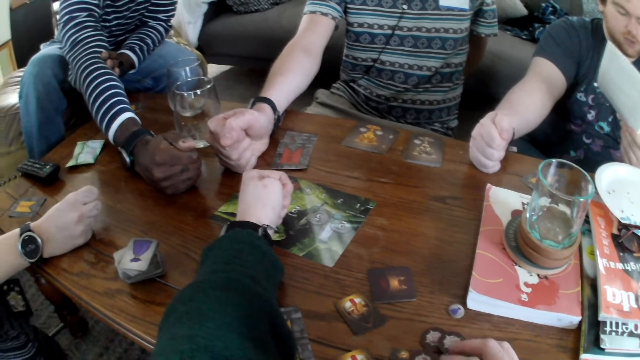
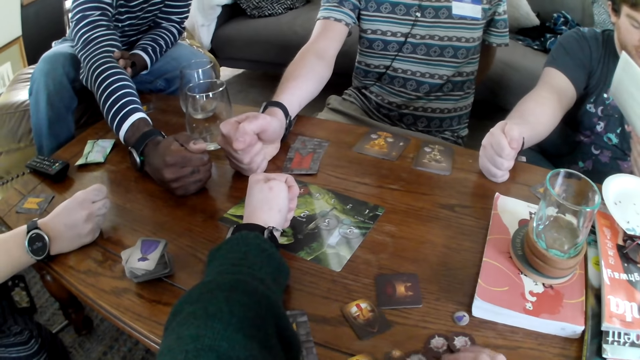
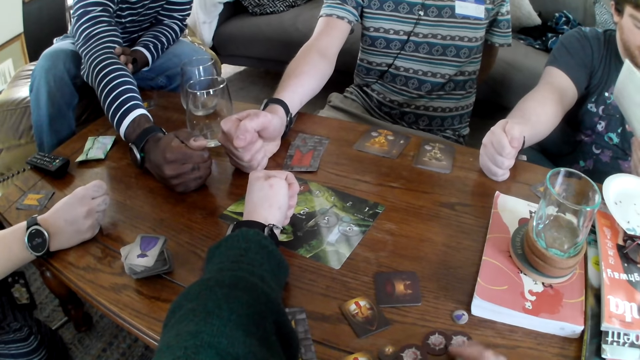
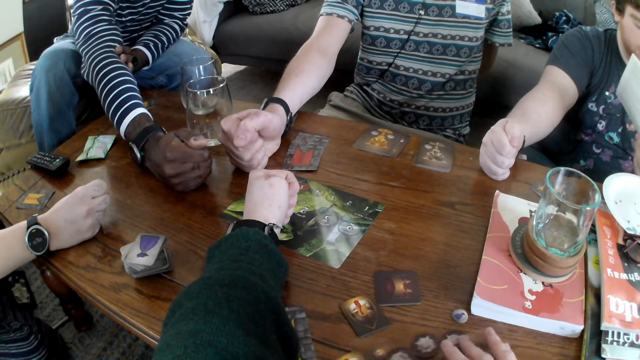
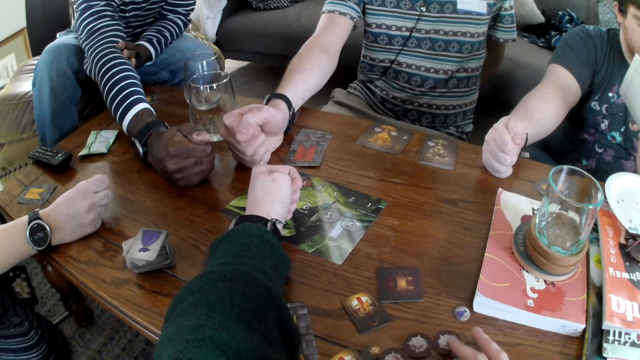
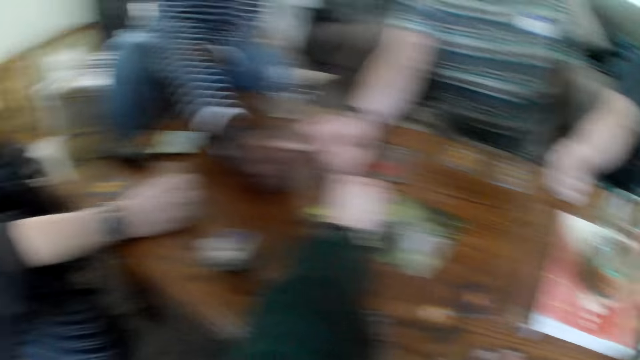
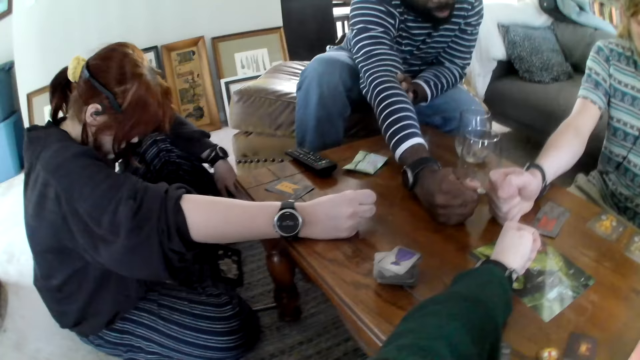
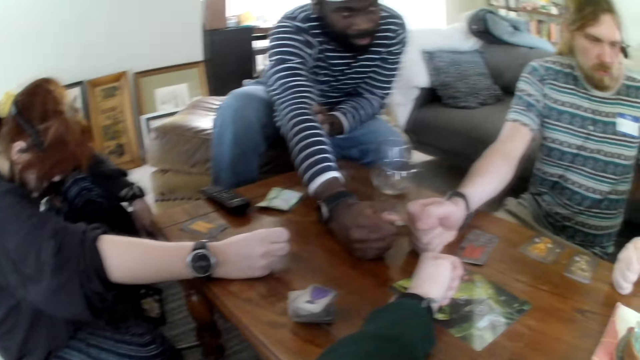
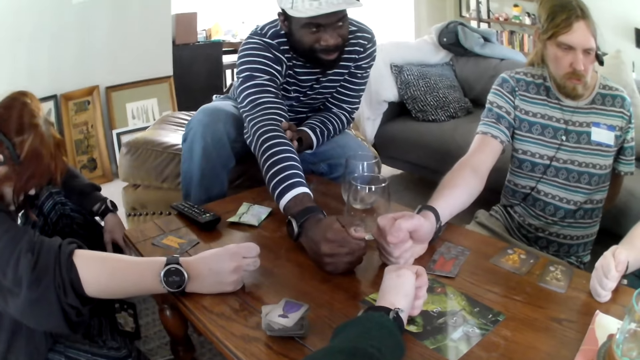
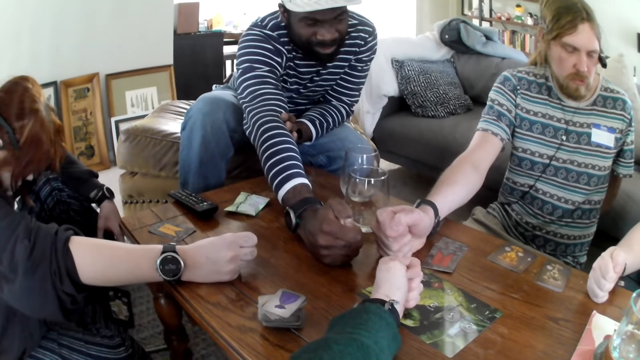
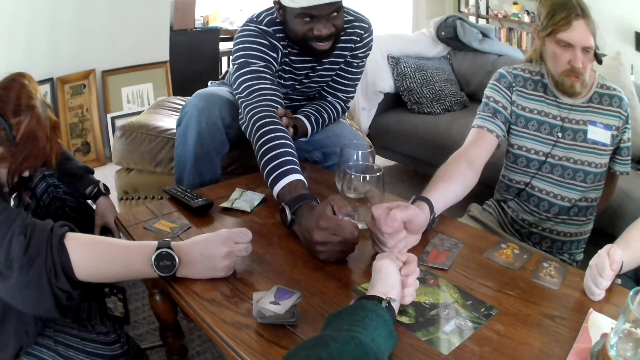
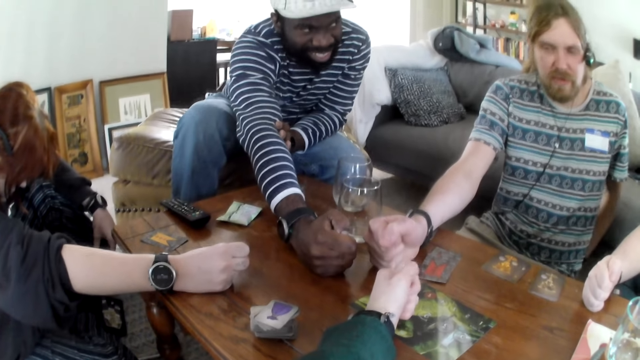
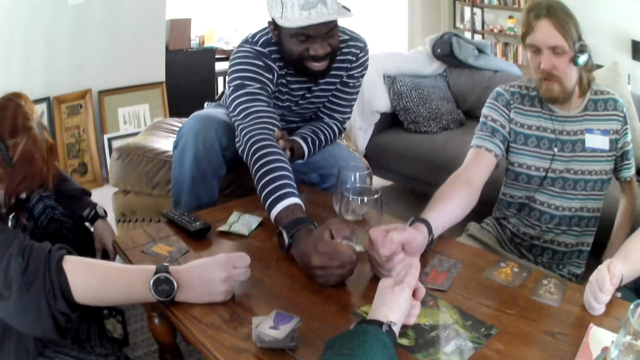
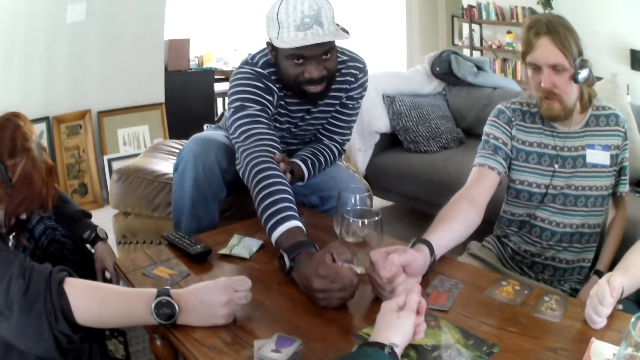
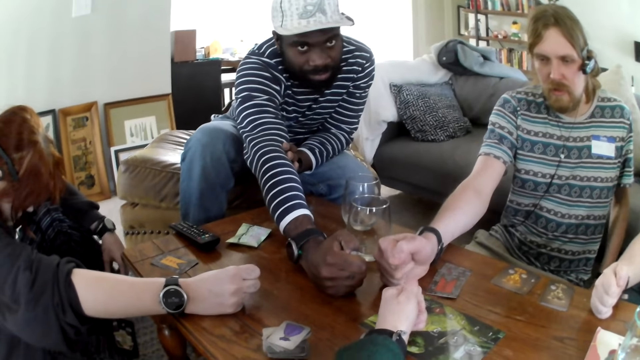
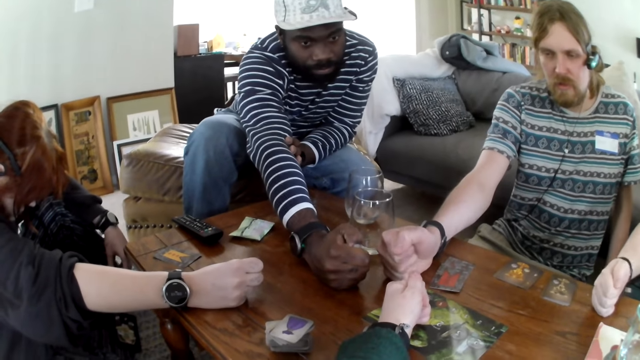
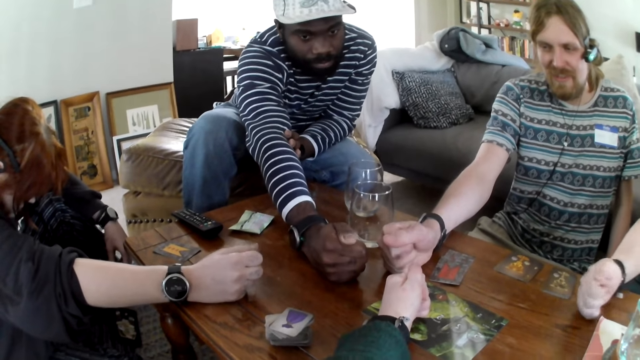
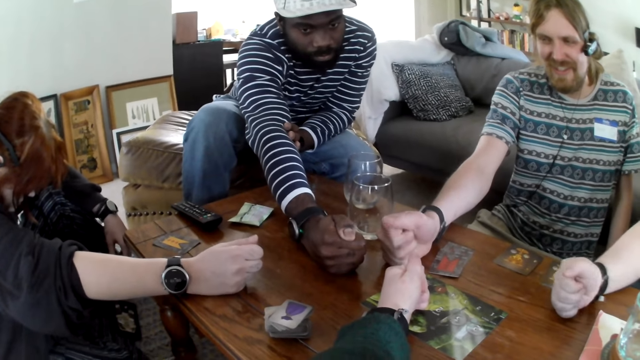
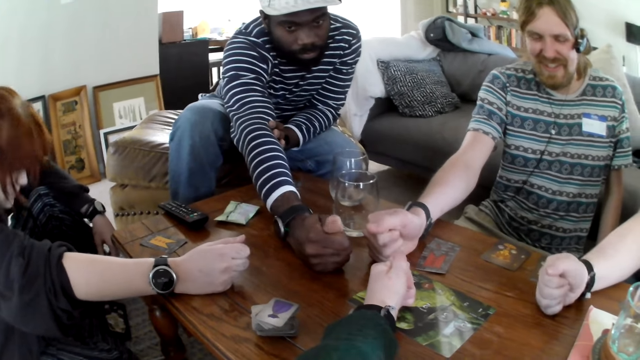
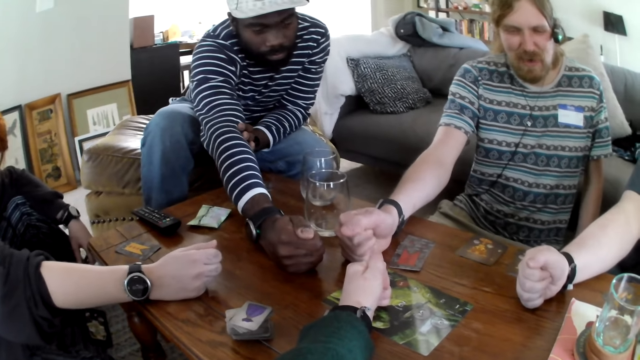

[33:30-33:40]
The camera wearer moves the card on the table. A man speaks. The man laughs. The camera wearer speaks.

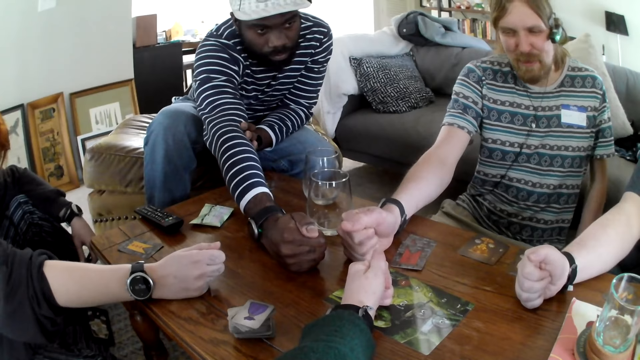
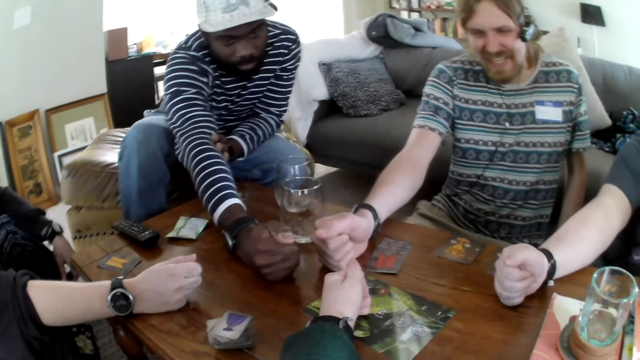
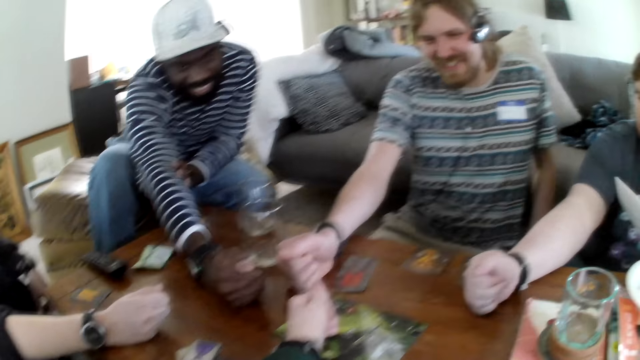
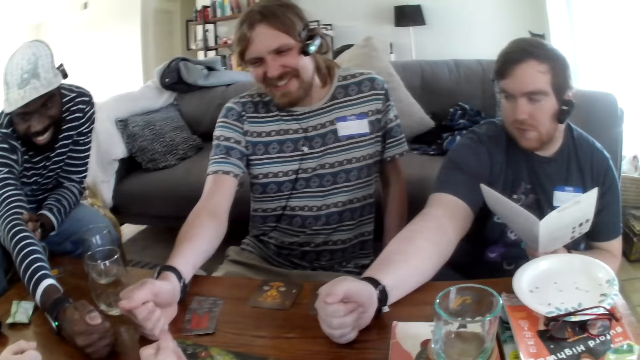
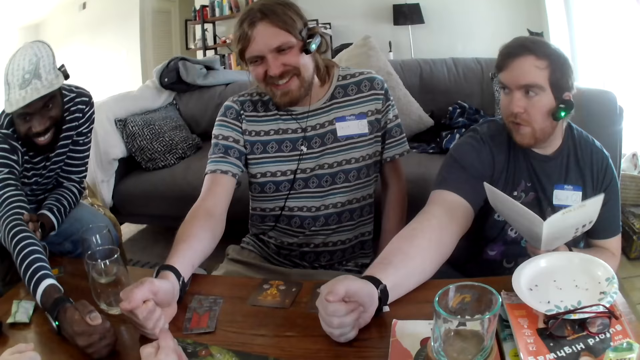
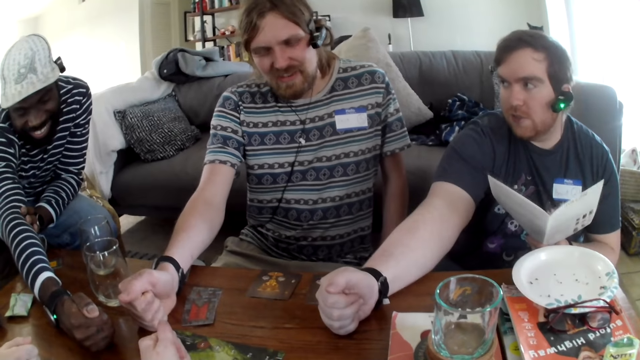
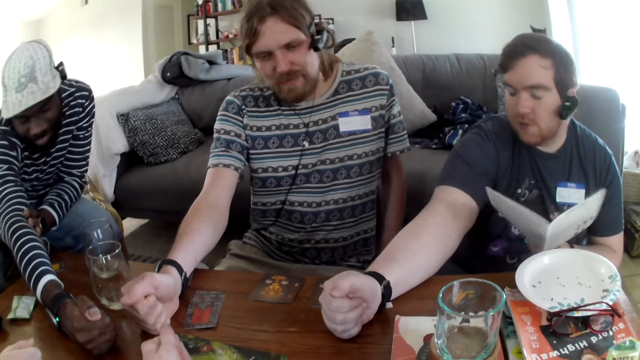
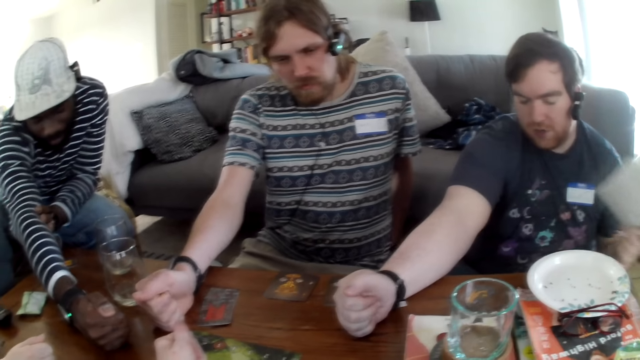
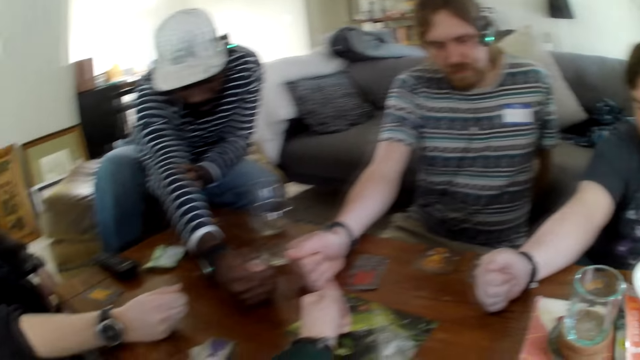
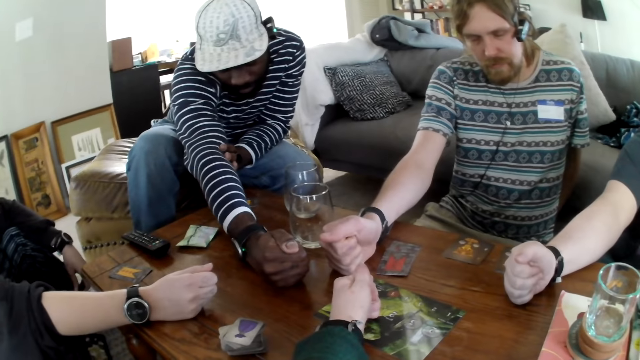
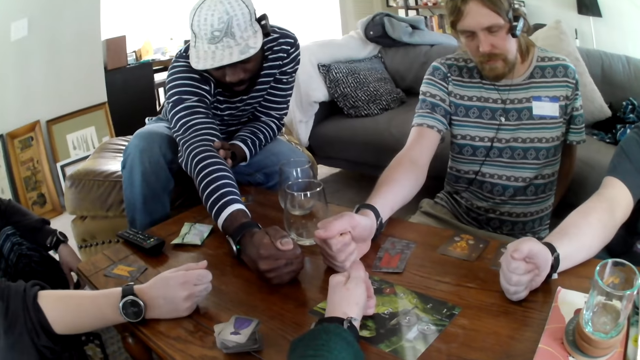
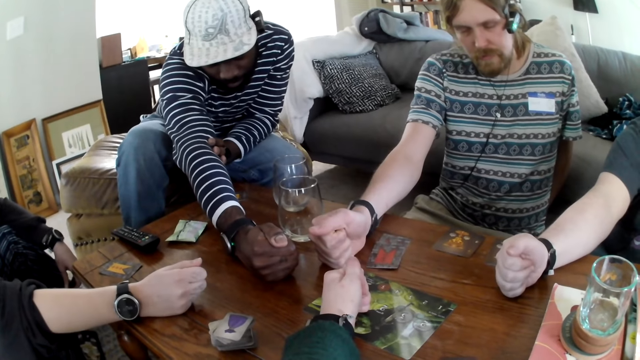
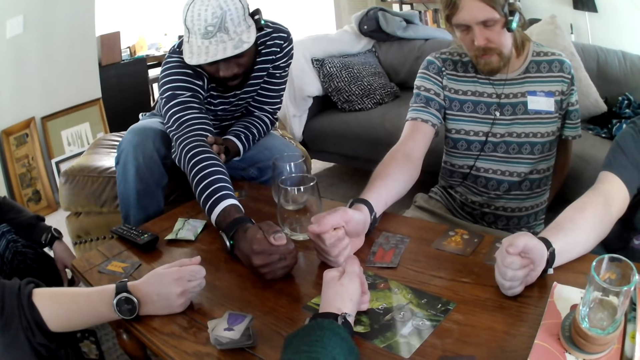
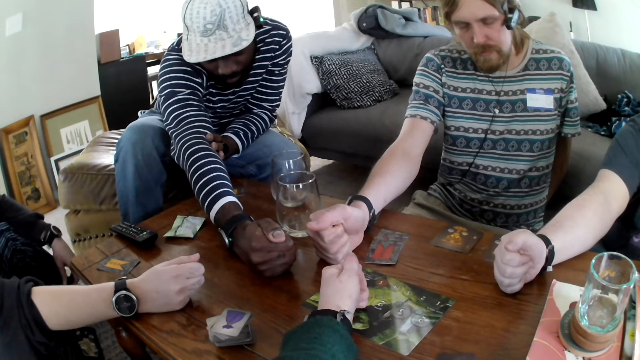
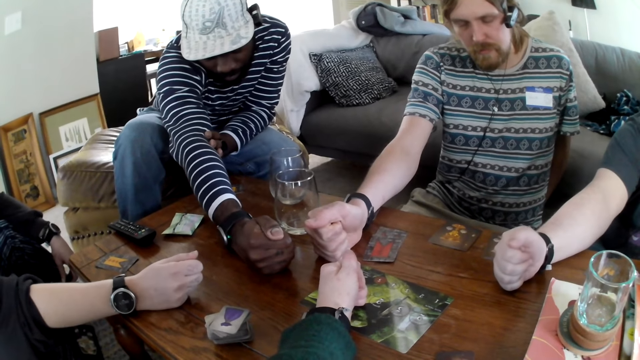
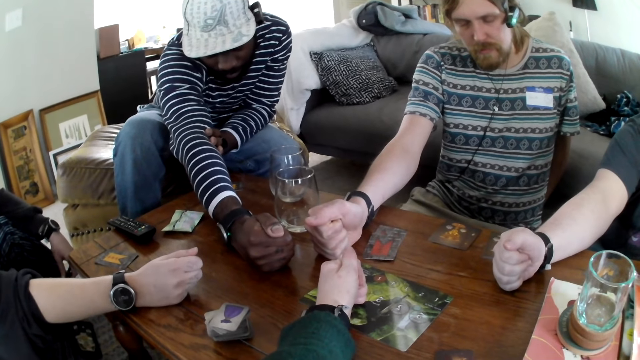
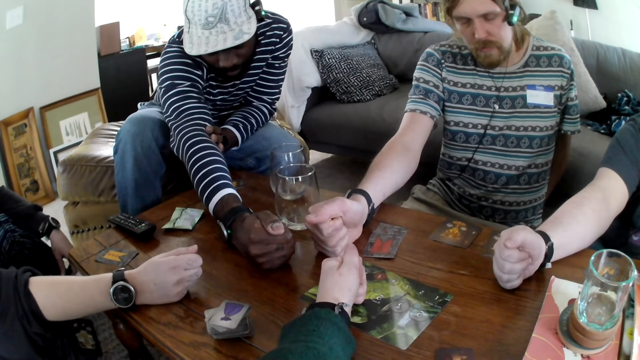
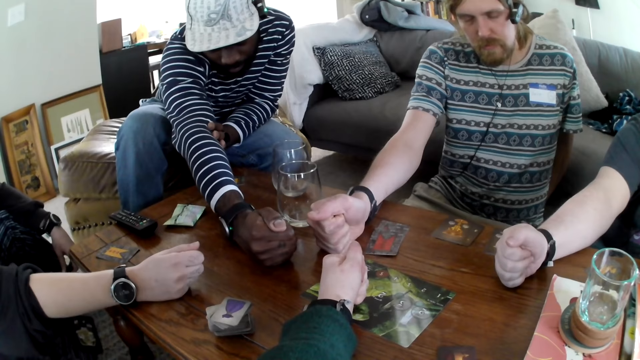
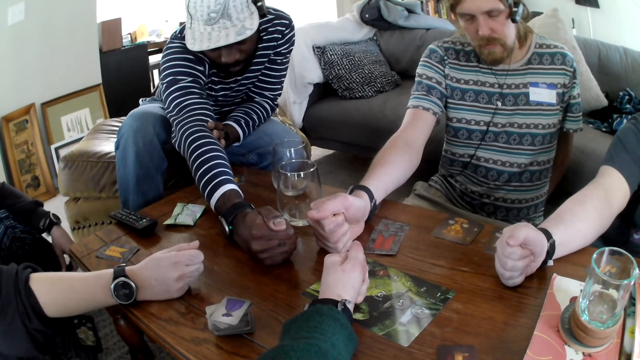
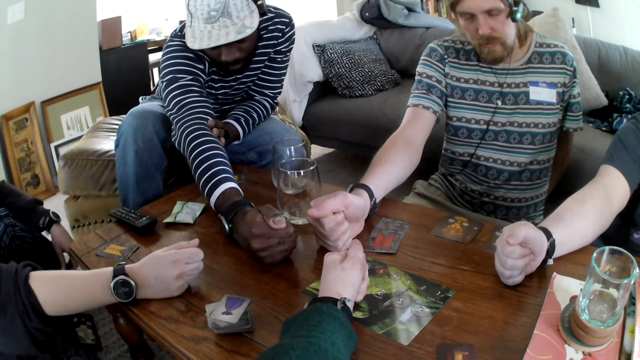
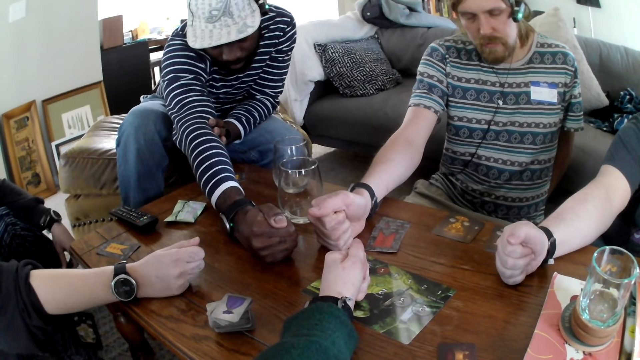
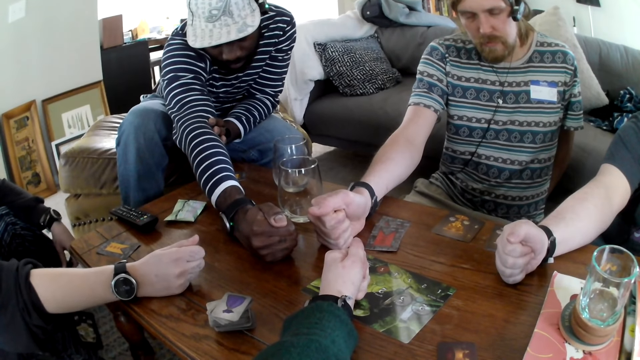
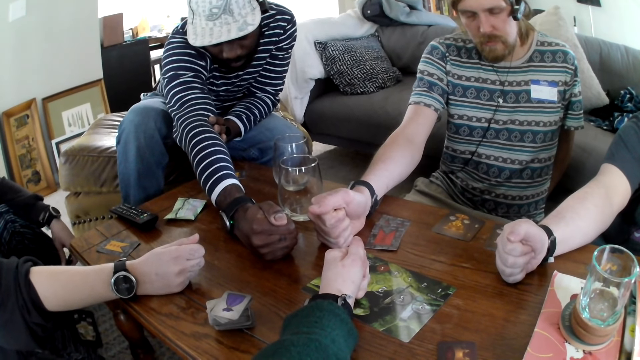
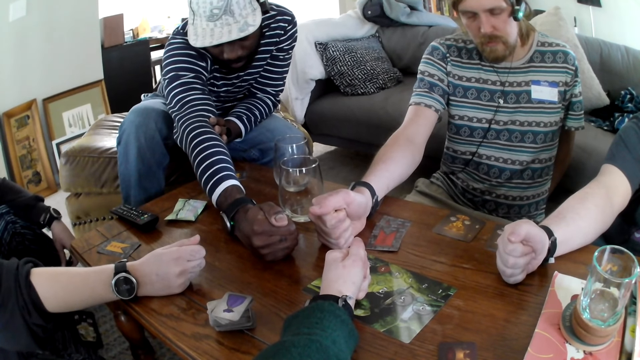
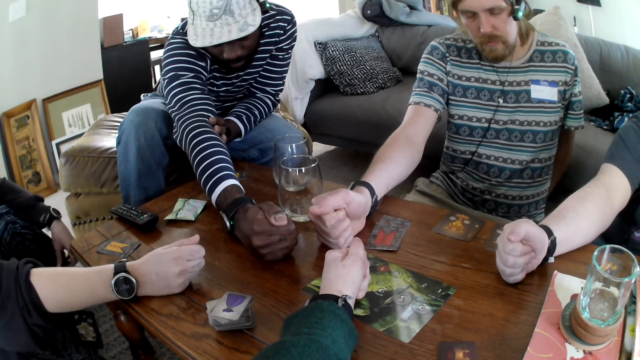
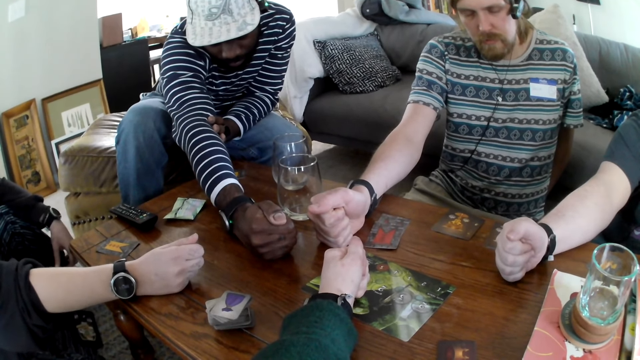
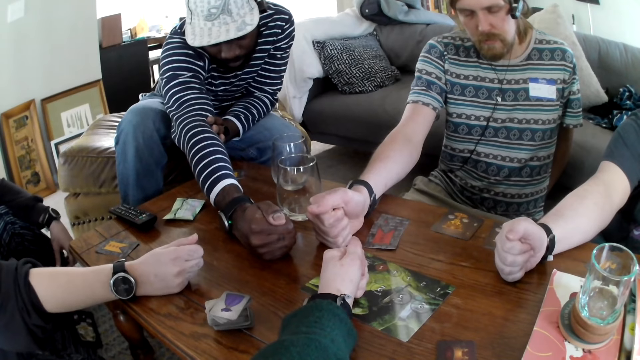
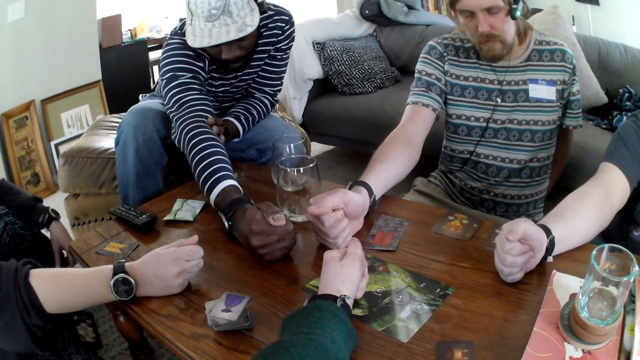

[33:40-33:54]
A man speaks. The man talks again. Another man speaks. The camera wearer talks. The first man closes eyes. A third man closes eyes. The second man talks.
